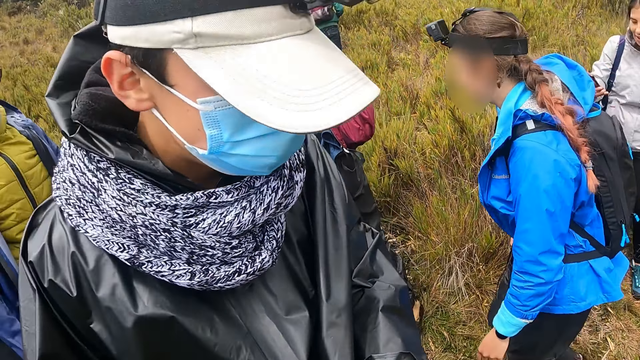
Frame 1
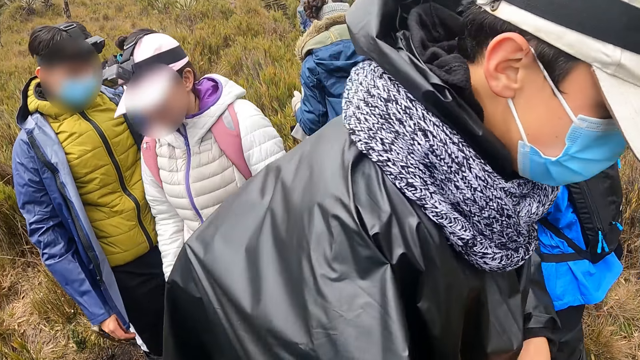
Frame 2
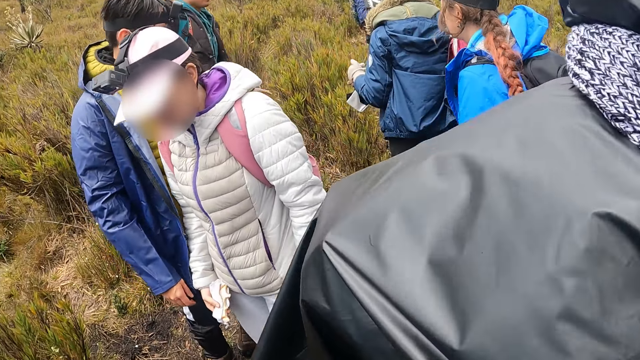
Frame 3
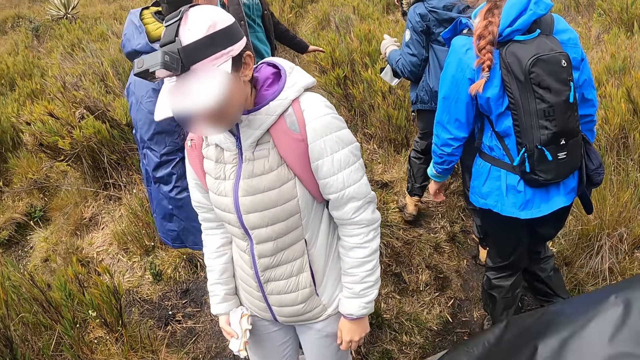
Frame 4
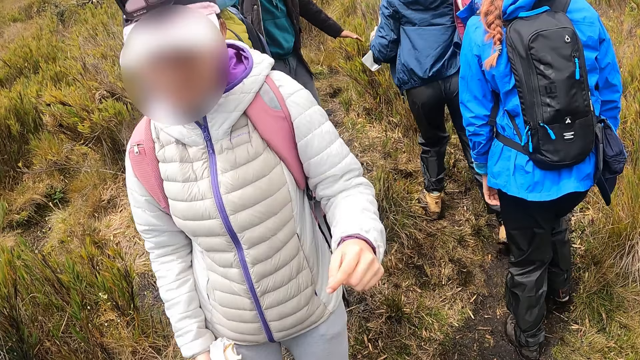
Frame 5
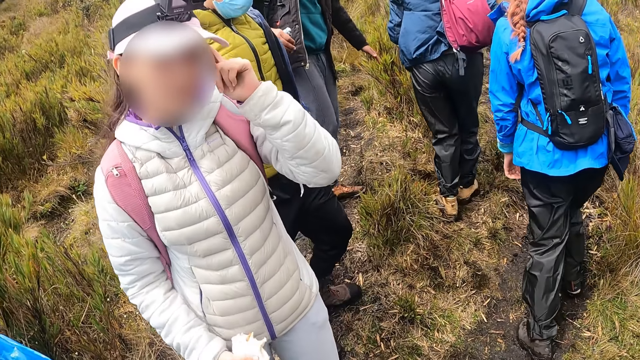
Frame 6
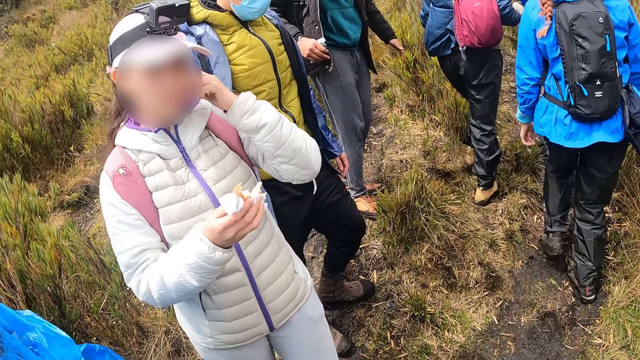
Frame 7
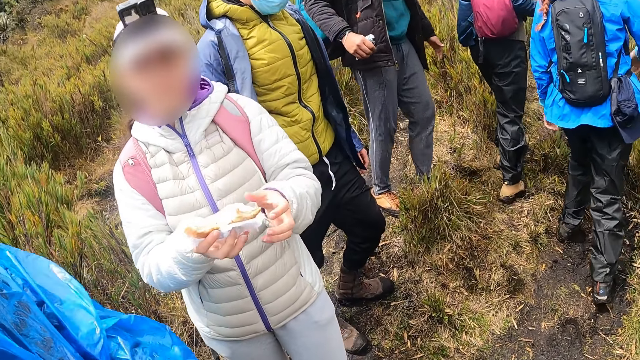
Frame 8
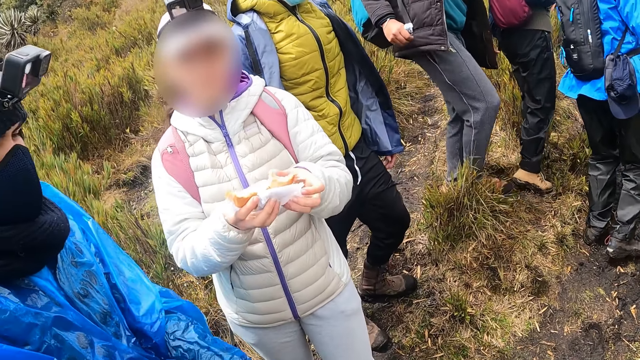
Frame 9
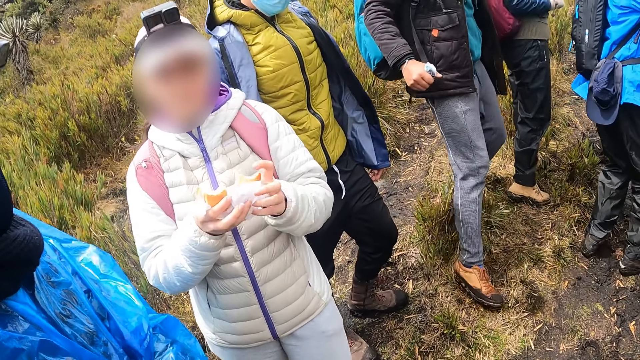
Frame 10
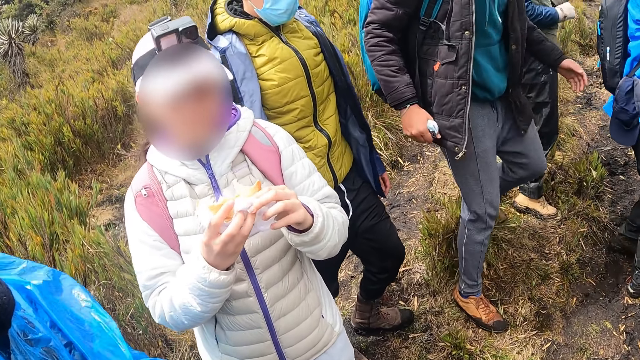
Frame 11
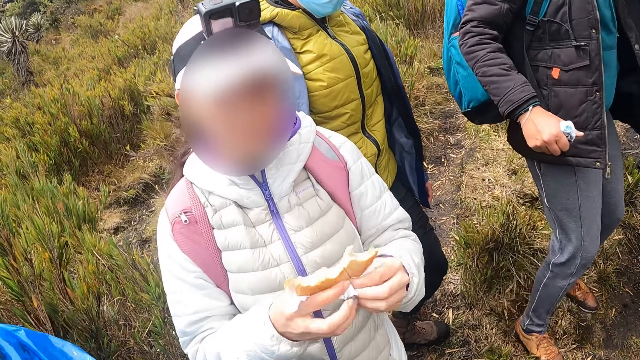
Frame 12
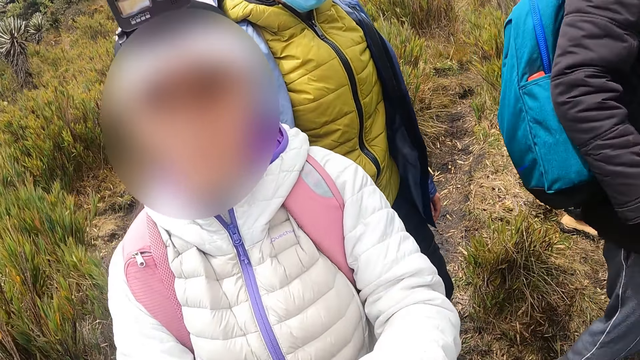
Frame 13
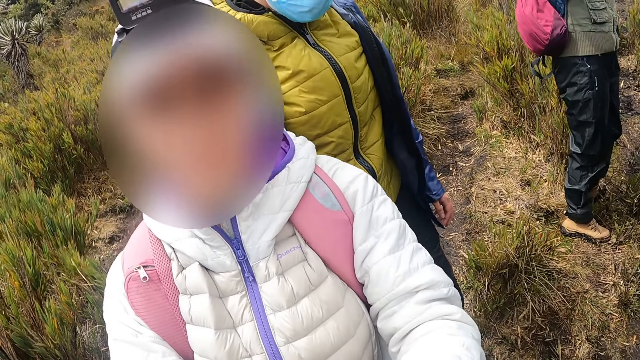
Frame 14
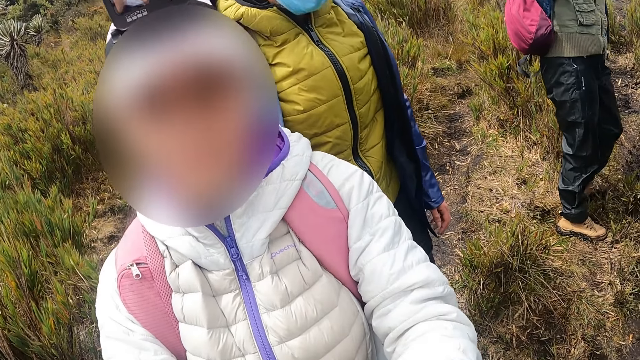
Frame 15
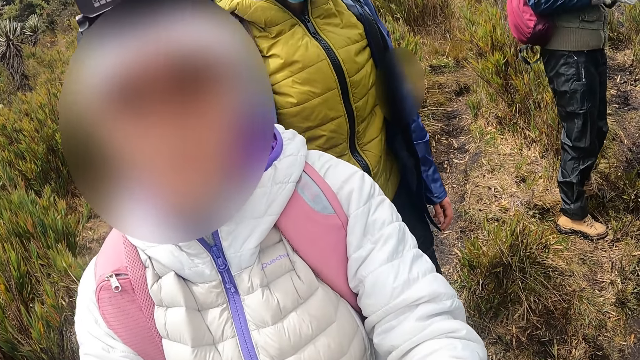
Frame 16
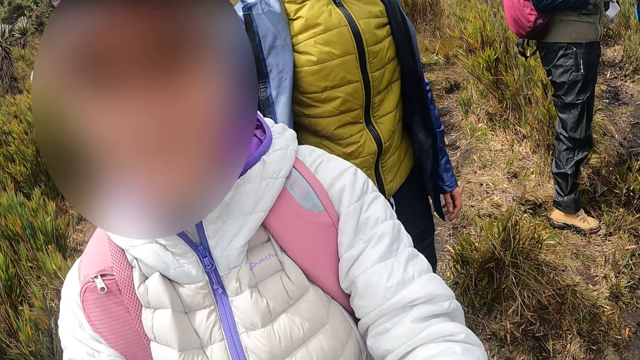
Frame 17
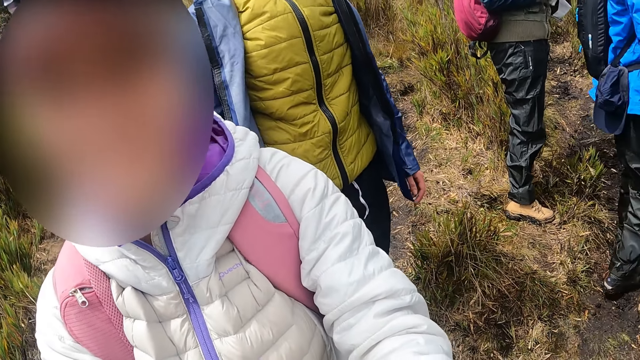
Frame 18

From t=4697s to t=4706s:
A woman dialogues with the camera wearer. The woman adjusts her hair with her left hand. The woman holds a sandwich with her right hand. The woman holds the sandwich with her hands.

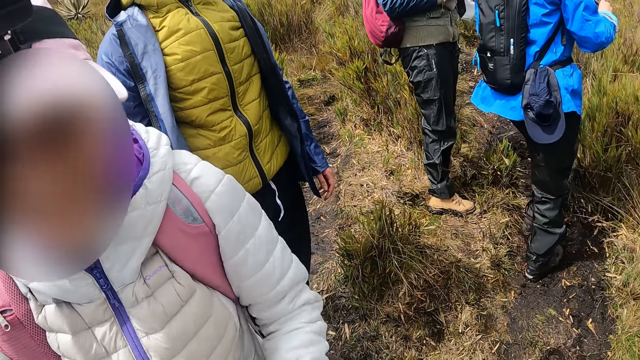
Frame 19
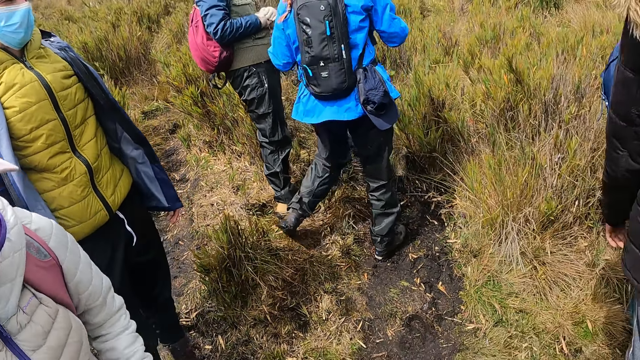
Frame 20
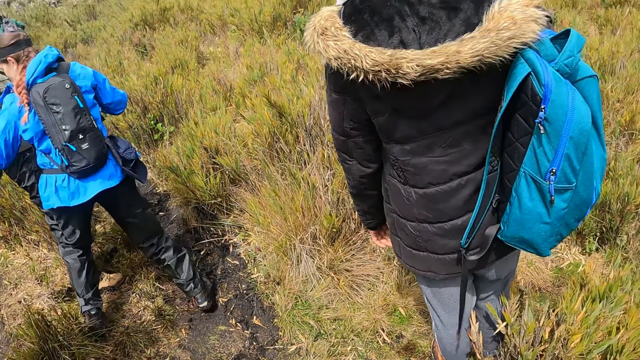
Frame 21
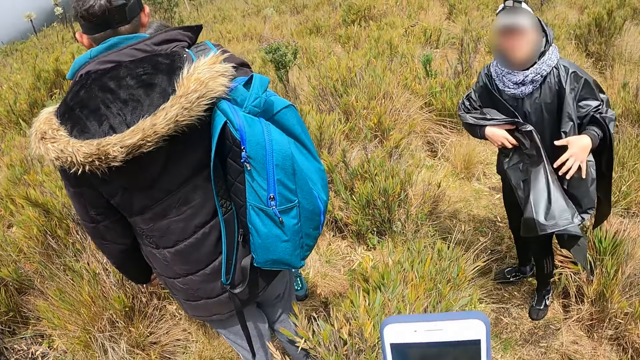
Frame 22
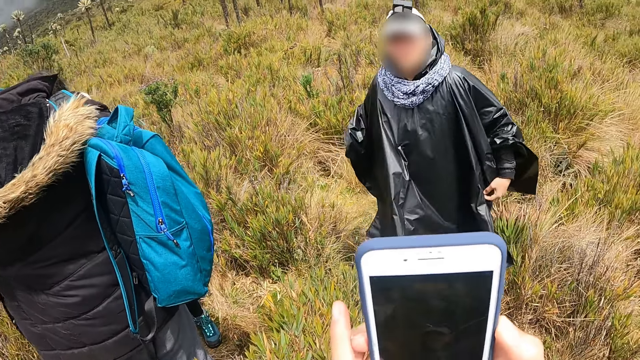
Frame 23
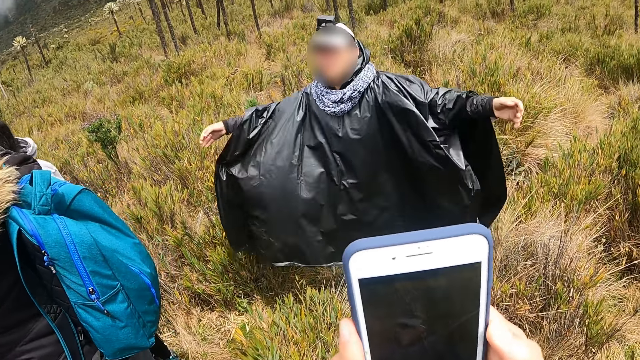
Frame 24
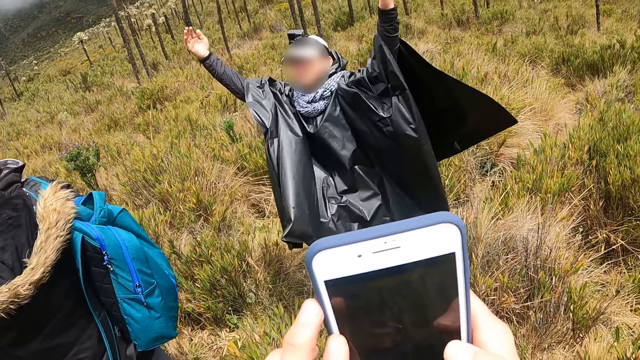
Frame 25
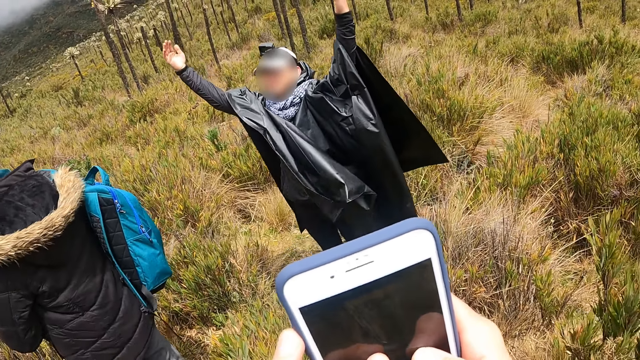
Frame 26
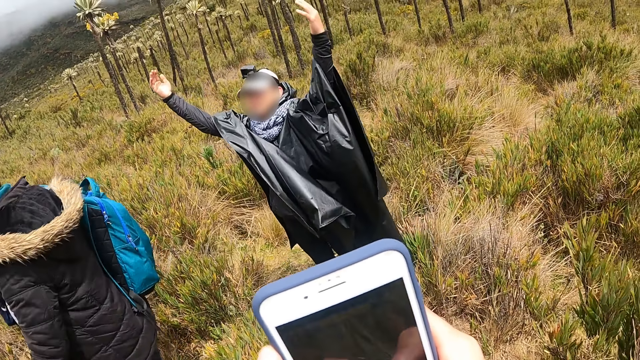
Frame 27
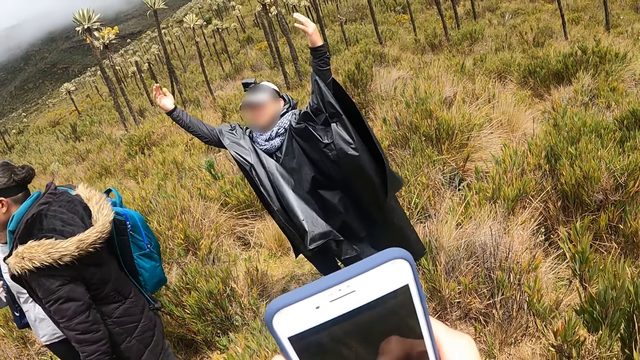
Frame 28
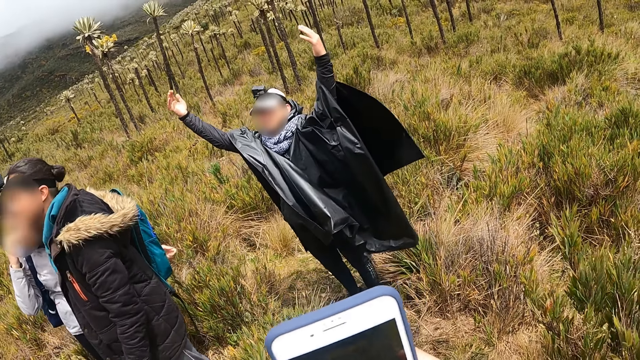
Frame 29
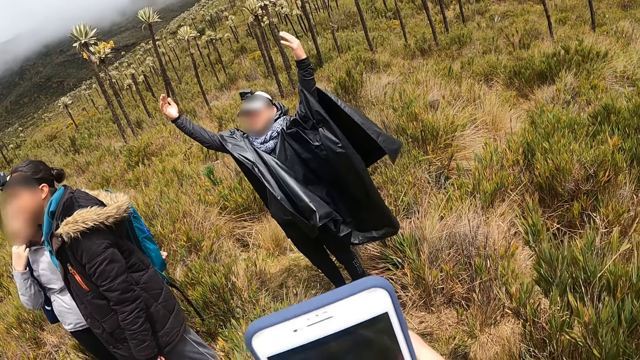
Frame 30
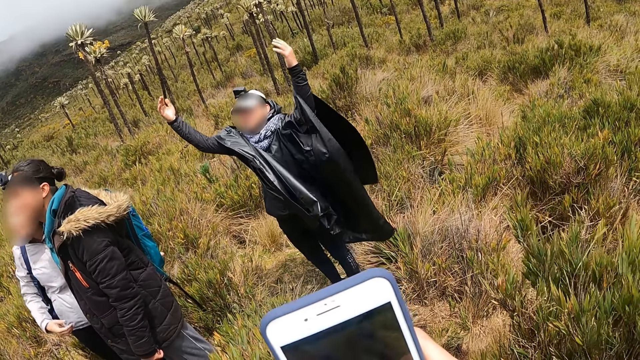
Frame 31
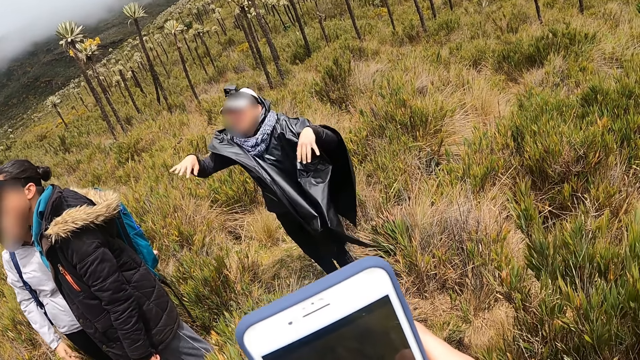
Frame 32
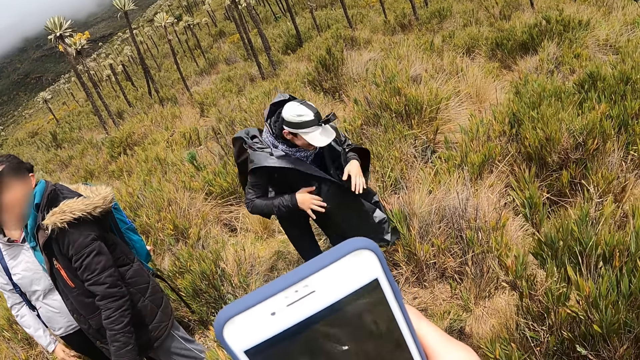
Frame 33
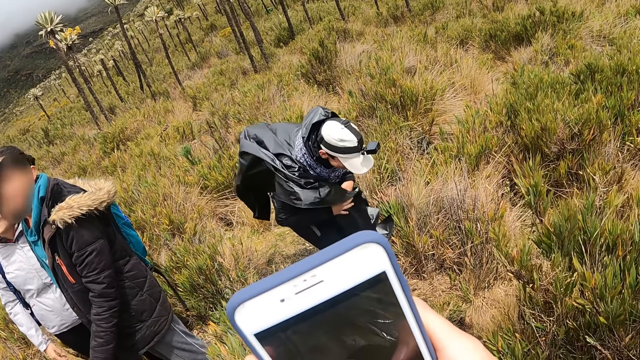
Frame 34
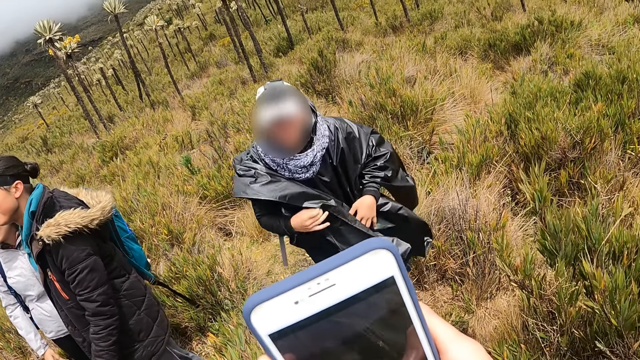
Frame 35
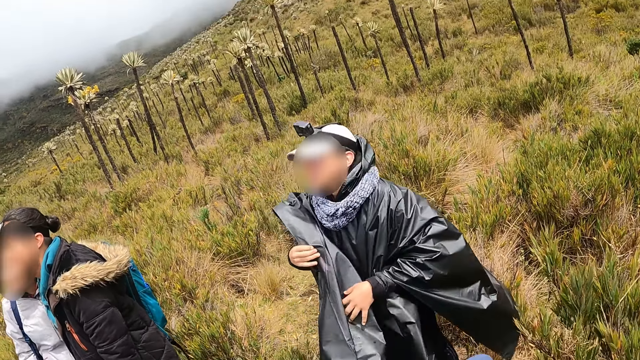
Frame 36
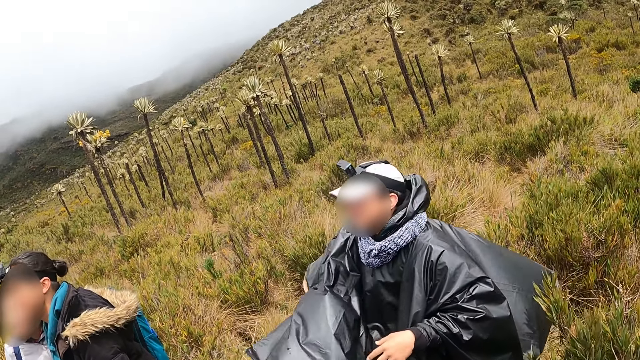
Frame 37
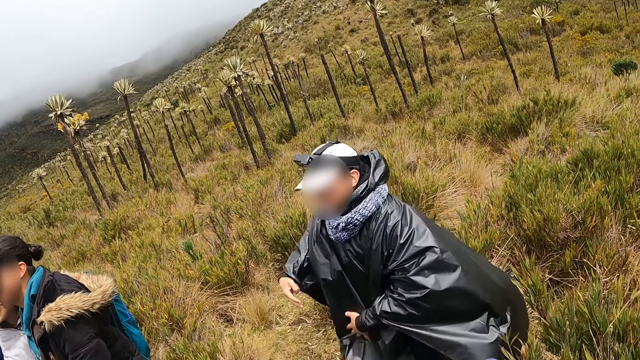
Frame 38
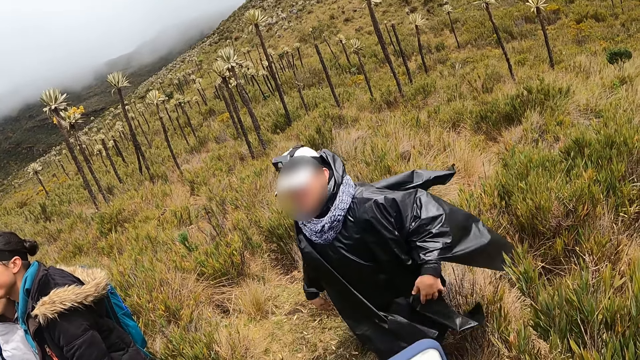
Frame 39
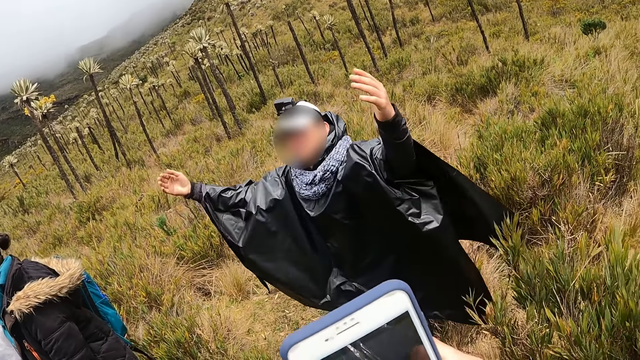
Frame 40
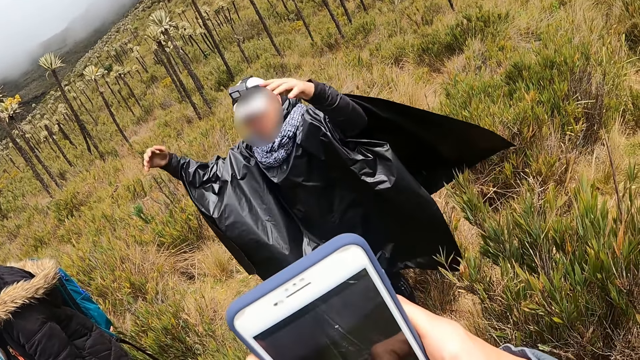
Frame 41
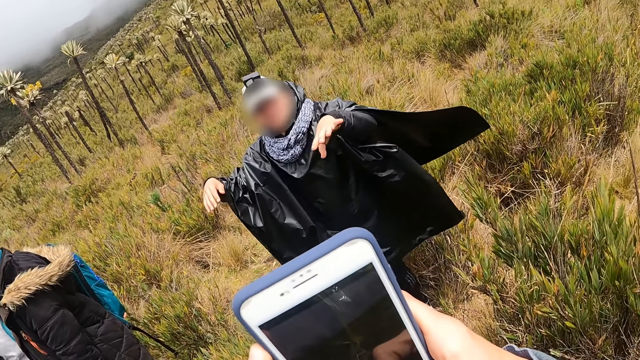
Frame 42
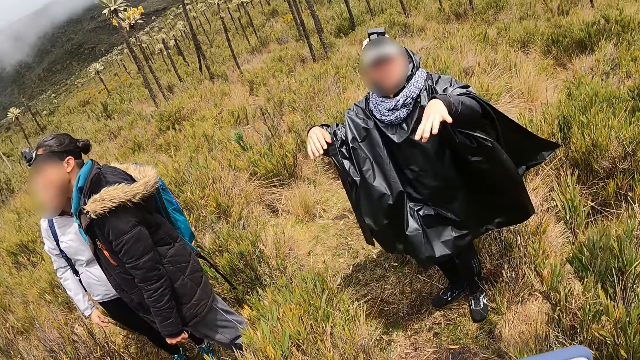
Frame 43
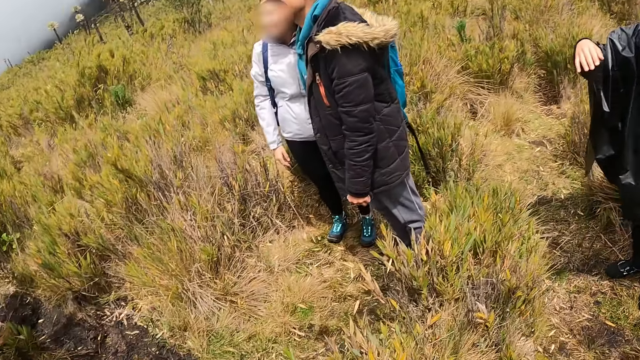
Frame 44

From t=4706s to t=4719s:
The camera wearer snaps a picture of a man with the phone in his hands. The man raises his hands. The man adjusts his raincoat with his hands. The camera wearer takes a photo of the man.
